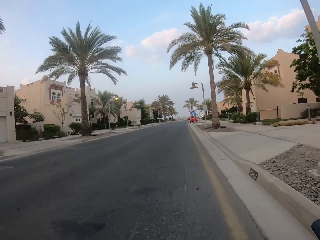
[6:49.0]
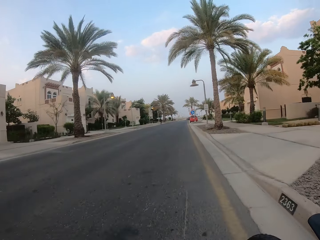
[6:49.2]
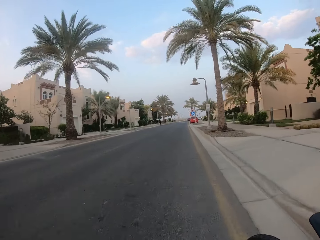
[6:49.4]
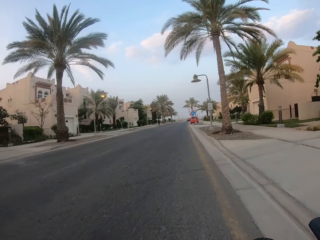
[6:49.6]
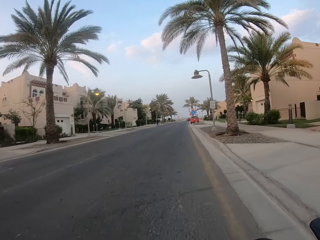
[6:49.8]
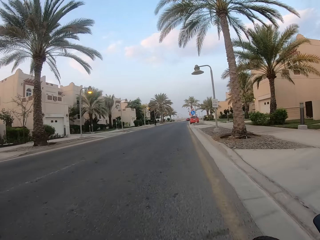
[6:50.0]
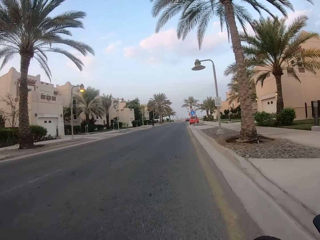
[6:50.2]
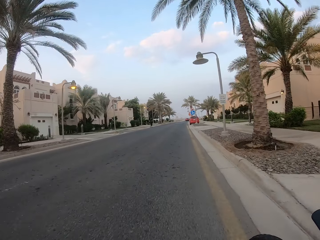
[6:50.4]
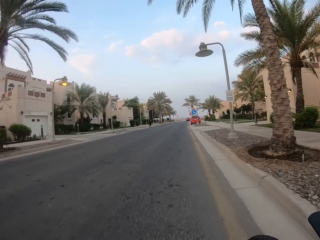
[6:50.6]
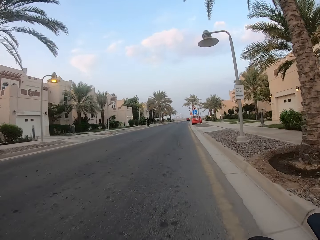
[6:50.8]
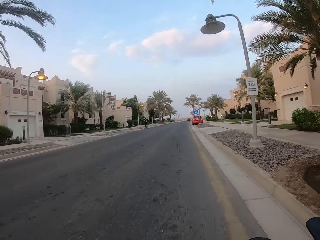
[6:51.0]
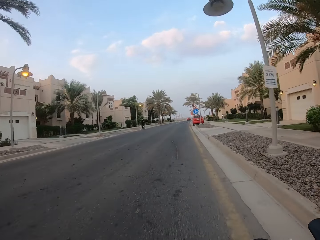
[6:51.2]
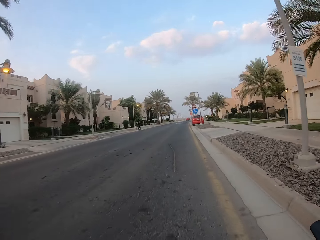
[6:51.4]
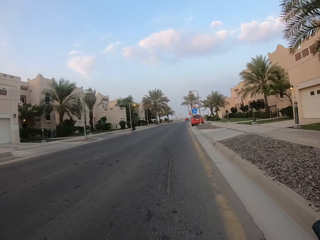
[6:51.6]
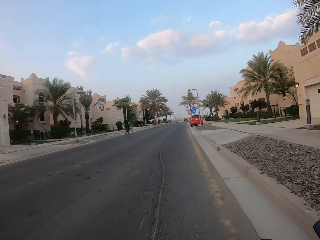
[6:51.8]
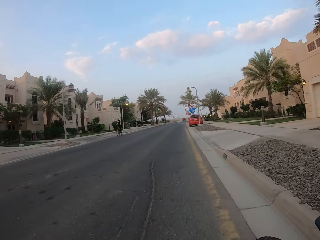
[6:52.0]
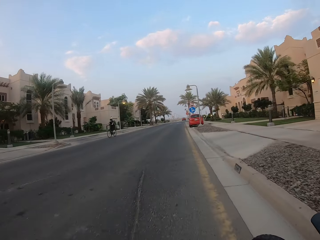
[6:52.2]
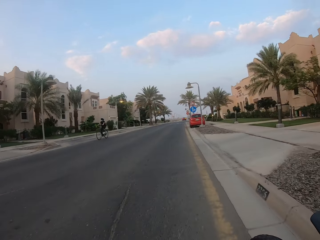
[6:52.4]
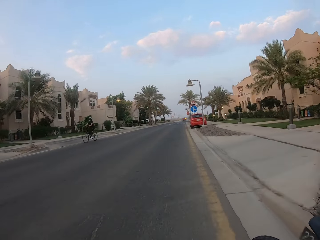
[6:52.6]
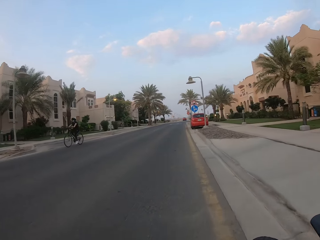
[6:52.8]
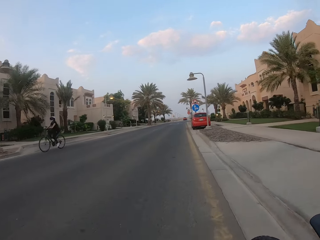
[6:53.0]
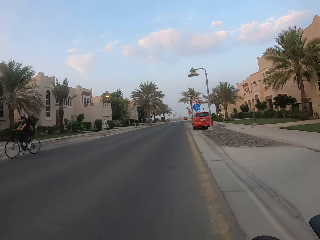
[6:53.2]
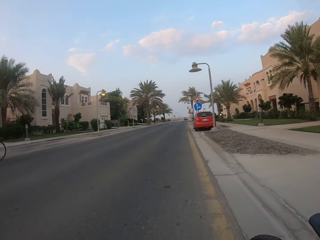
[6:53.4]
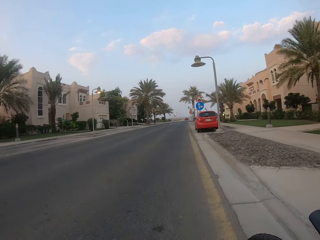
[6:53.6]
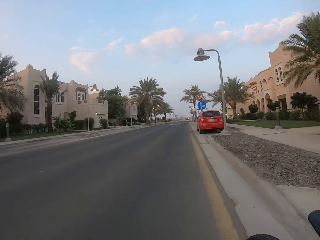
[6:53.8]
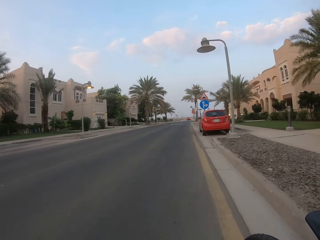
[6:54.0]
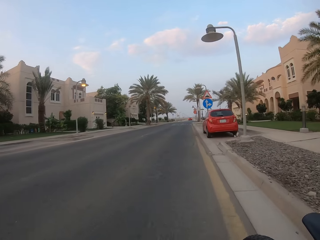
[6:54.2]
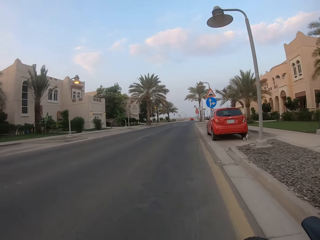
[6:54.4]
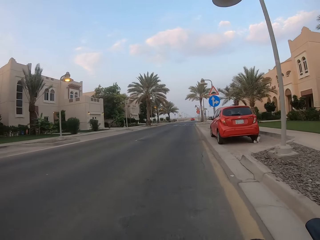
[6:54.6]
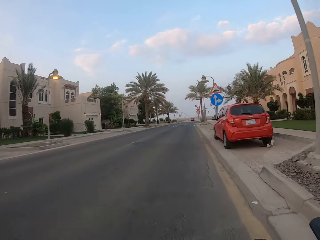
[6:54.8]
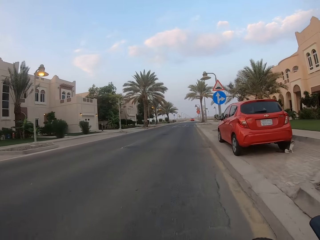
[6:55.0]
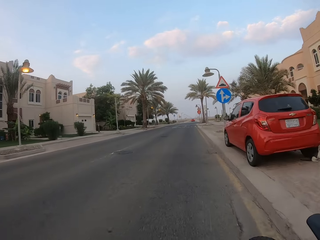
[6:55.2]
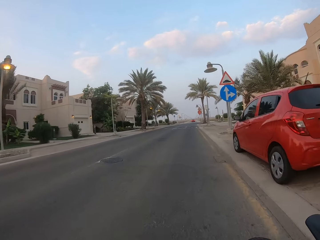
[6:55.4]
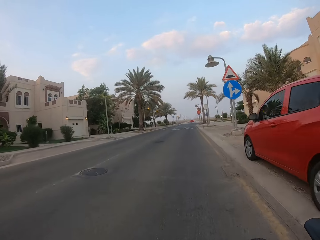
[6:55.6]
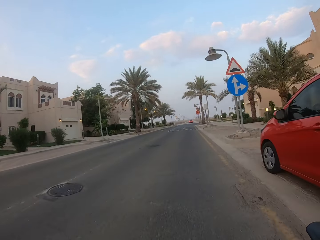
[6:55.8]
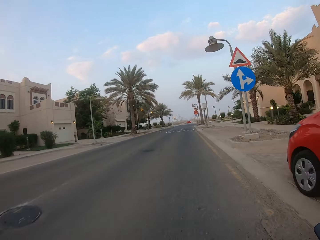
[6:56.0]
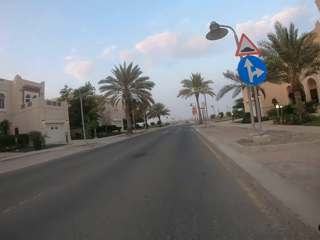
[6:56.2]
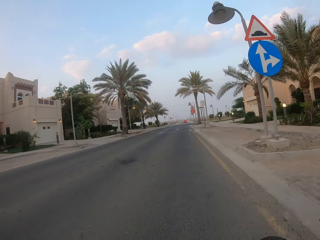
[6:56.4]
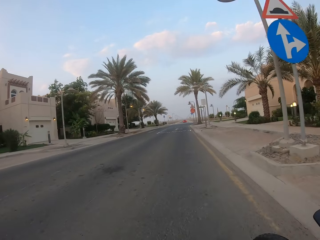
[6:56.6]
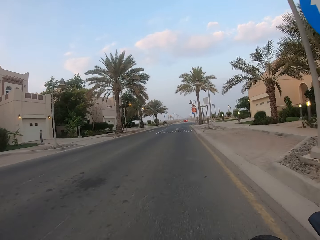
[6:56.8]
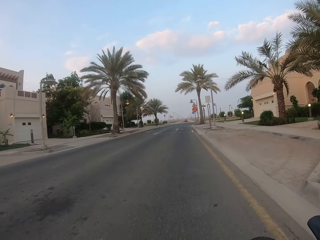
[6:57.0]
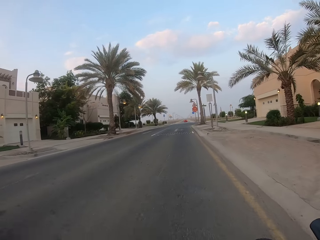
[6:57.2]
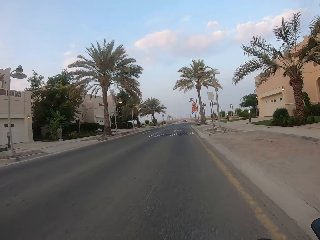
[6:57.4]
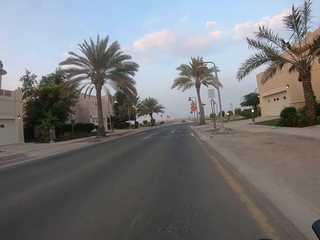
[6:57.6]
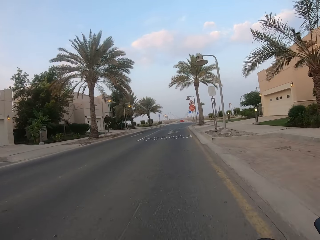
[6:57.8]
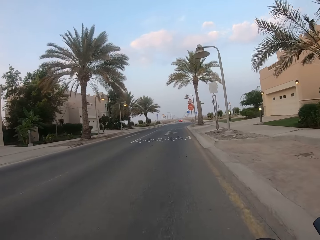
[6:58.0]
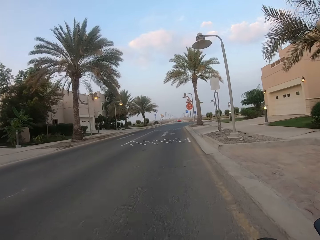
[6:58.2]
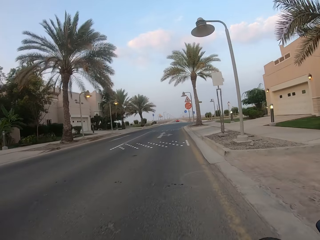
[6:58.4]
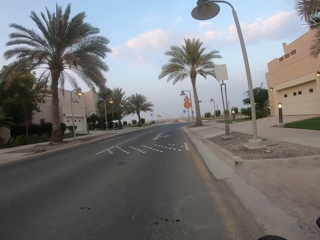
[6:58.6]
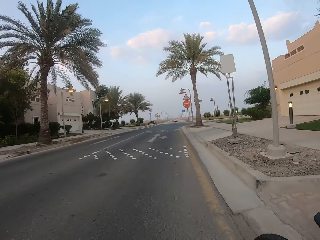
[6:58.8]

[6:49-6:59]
The camera wearer cycles past a cyclist.

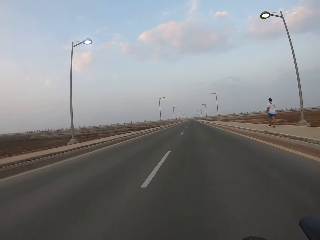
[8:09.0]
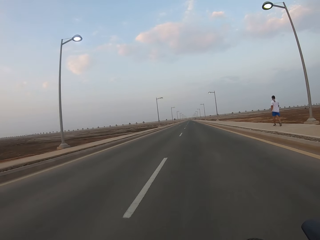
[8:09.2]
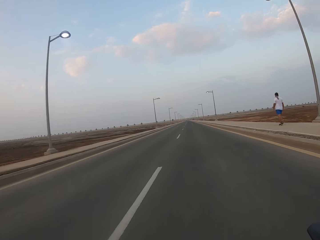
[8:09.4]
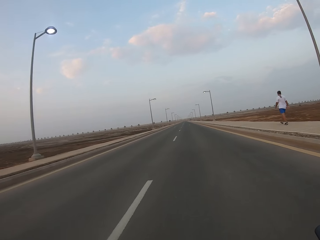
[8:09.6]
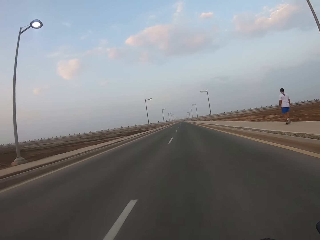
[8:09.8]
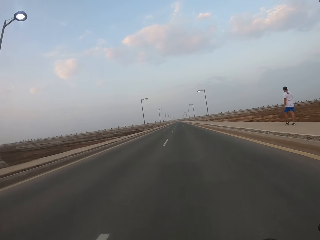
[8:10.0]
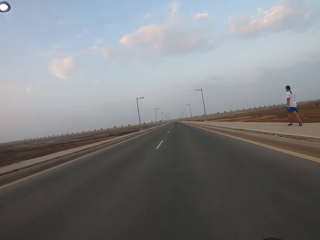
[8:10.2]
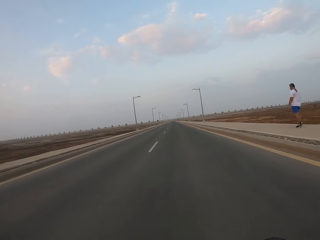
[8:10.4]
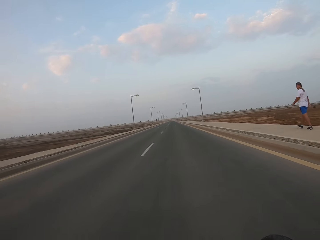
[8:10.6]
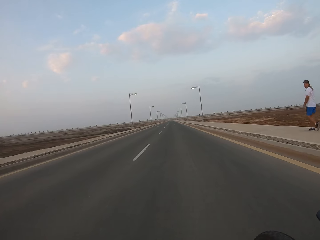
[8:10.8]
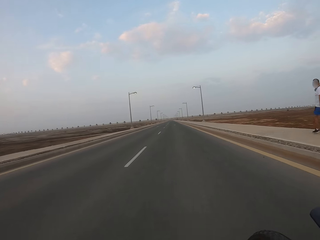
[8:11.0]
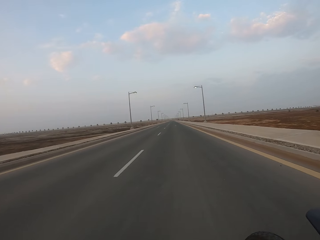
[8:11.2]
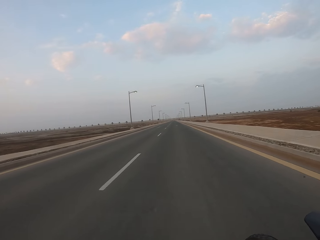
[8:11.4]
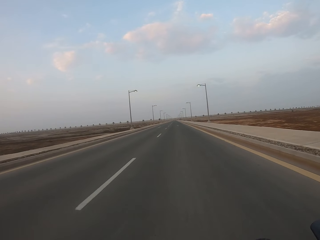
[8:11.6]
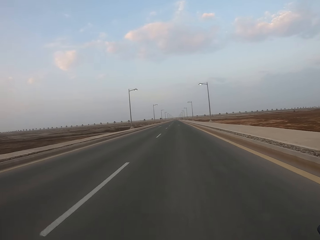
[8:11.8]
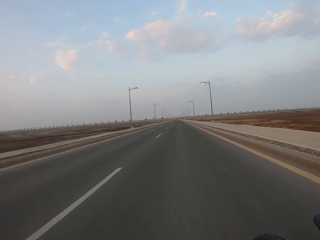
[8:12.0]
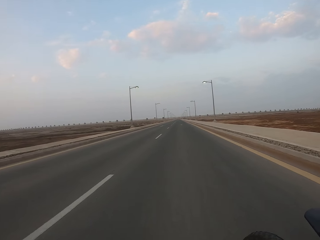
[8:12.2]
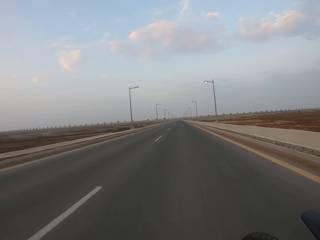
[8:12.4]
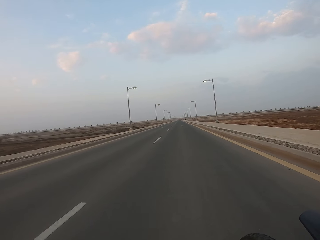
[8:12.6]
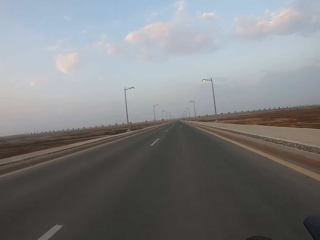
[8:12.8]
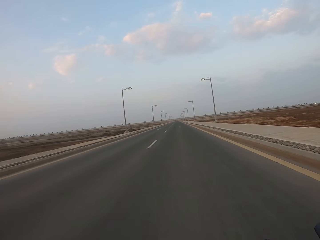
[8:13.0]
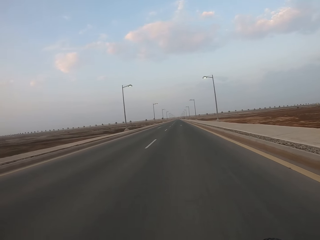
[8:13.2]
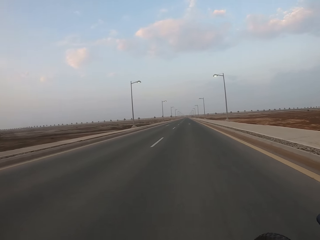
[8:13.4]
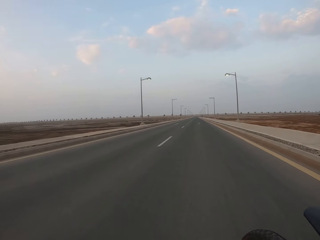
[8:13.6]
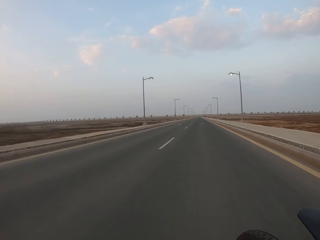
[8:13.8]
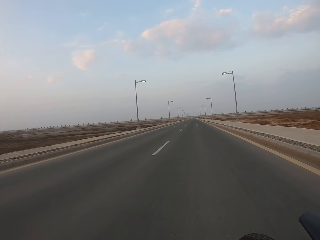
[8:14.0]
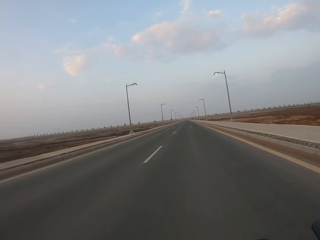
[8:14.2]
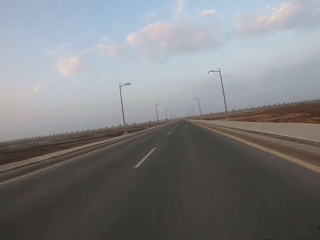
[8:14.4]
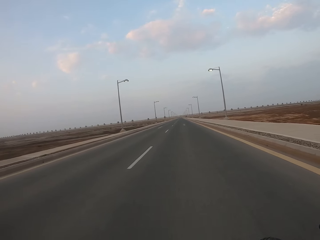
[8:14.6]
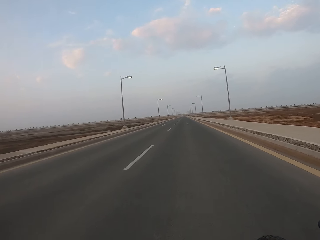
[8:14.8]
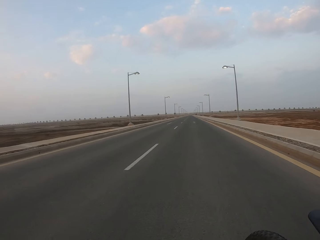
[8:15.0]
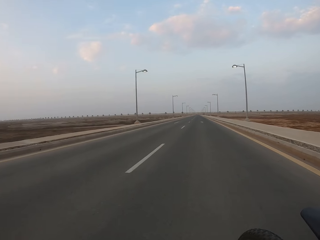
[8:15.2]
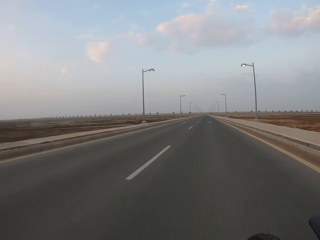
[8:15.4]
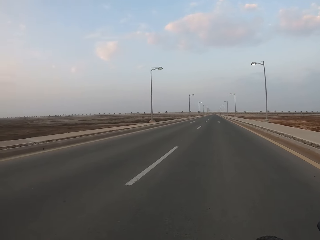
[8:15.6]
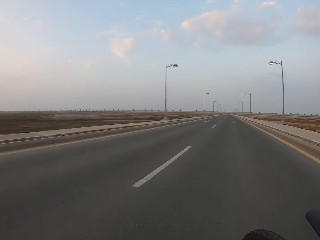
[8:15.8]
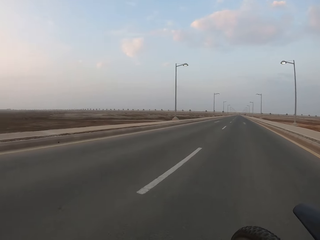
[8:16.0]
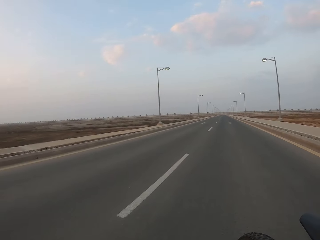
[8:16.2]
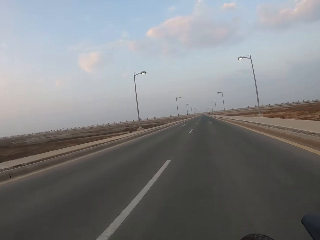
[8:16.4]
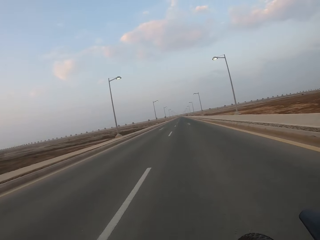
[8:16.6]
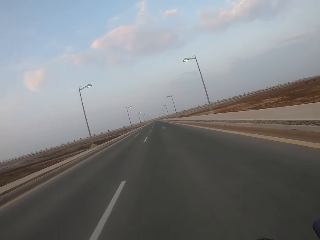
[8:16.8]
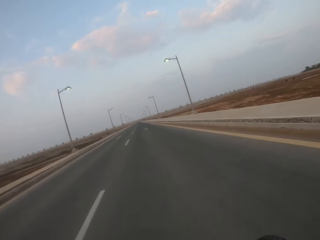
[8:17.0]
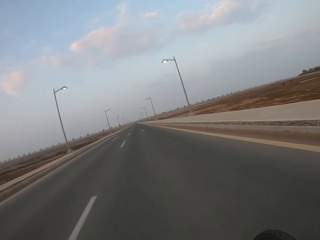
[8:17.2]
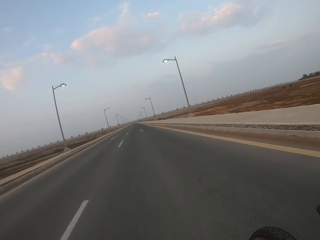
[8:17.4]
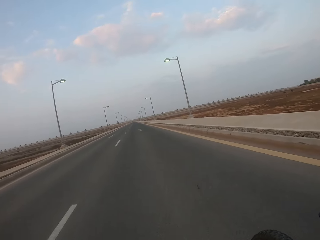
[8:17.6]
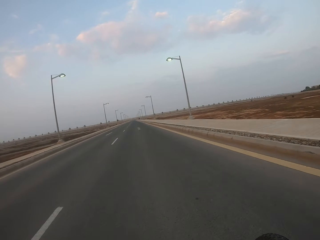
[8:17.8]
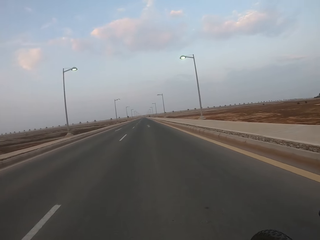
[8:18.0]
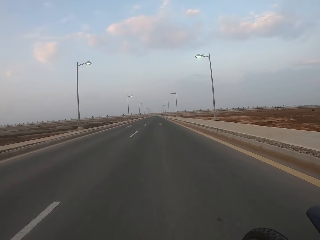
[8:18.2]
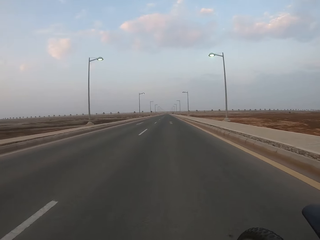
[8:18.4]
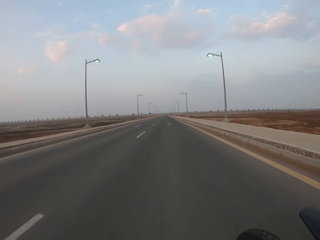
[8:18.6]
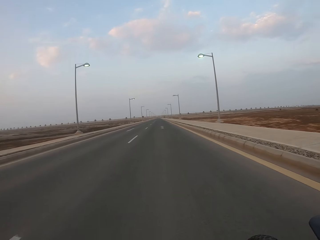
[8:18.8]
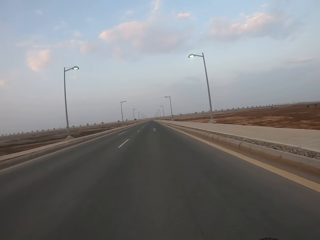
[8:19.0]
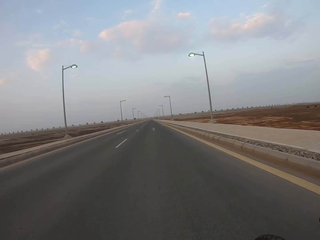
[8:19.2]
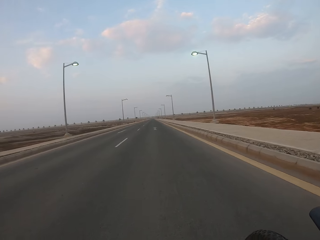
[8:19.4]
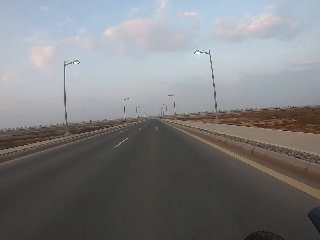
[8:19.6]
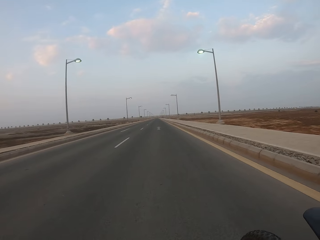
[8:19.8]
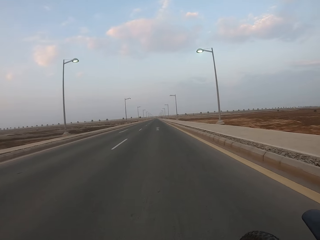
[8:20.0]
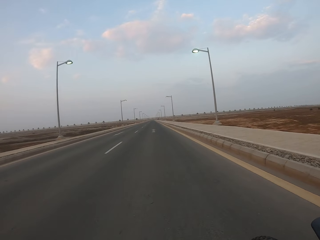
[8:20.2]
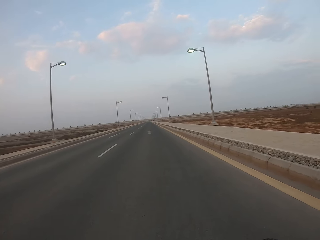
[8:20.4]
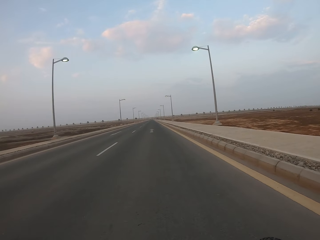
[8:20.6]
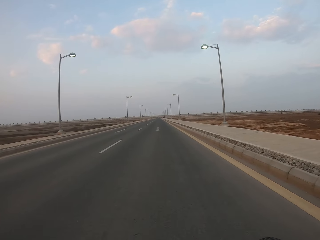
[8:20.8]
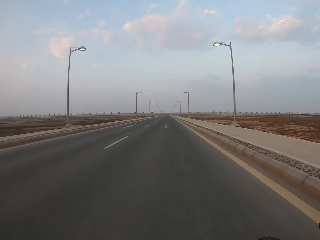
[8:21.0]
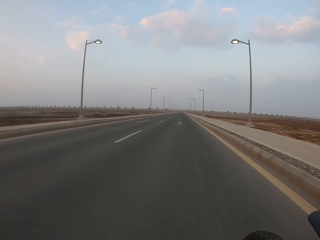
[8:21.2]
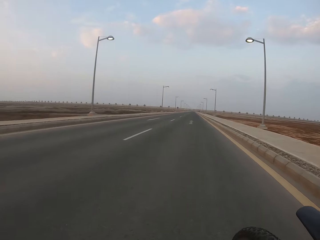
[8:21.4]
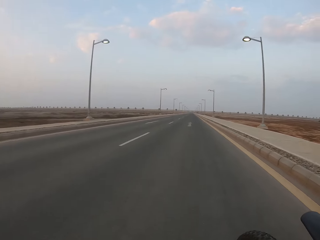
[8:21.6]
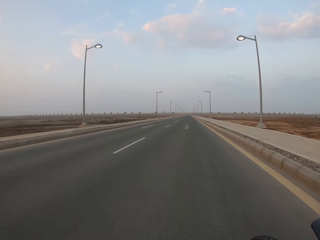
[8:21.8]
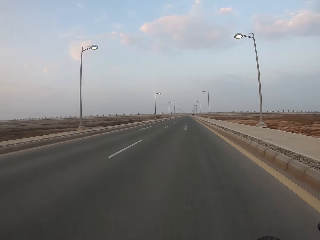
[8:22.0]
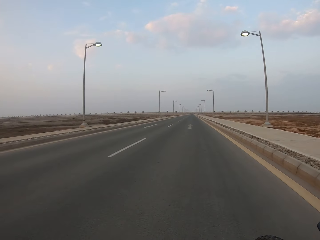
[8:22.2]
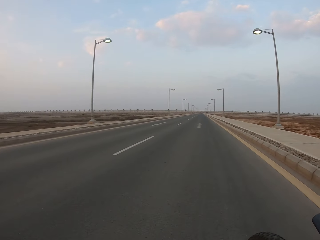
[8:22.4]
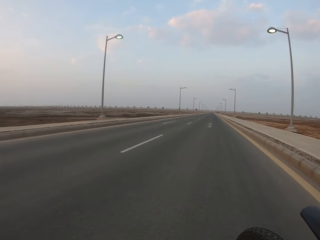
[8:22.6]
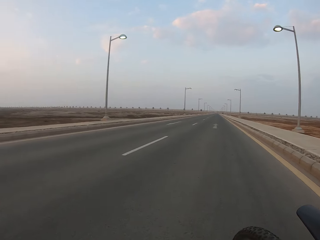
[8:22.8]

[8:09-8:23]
The camera wearer cycles past a pedestrian.
